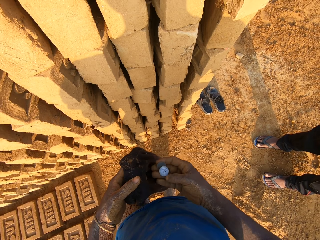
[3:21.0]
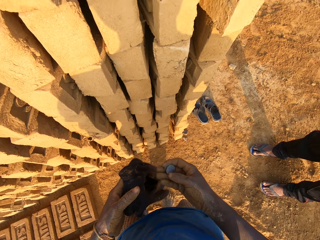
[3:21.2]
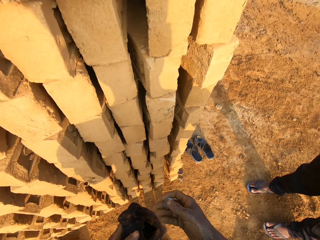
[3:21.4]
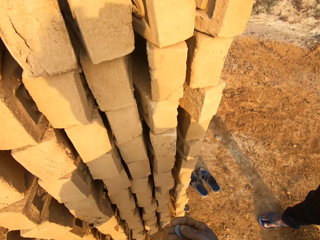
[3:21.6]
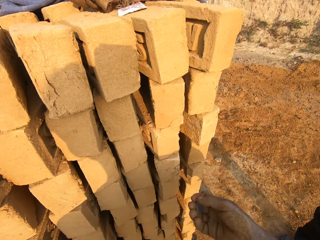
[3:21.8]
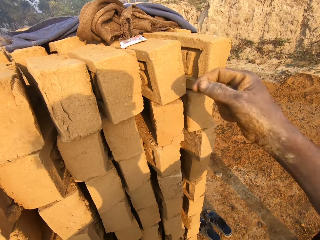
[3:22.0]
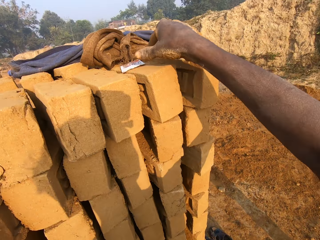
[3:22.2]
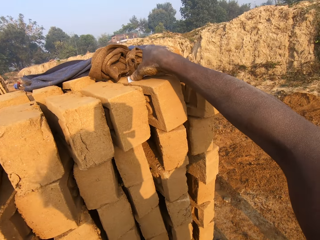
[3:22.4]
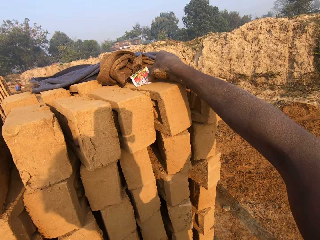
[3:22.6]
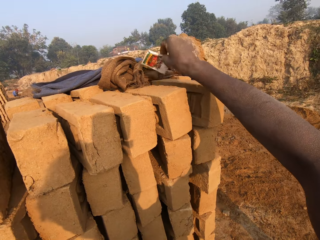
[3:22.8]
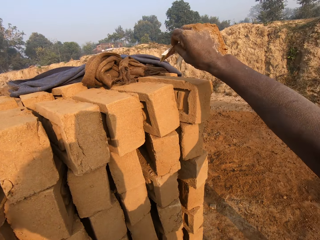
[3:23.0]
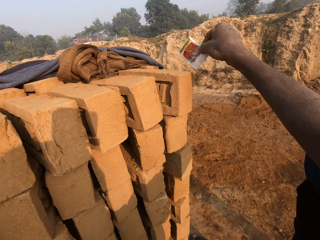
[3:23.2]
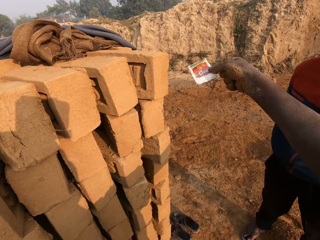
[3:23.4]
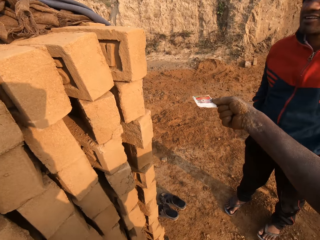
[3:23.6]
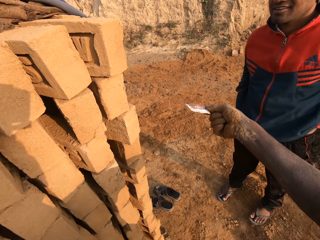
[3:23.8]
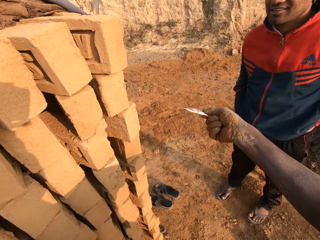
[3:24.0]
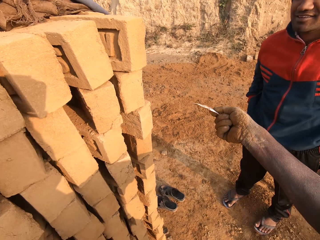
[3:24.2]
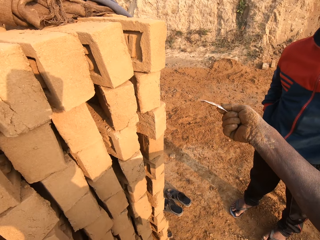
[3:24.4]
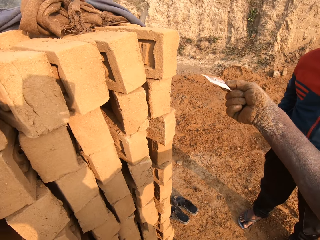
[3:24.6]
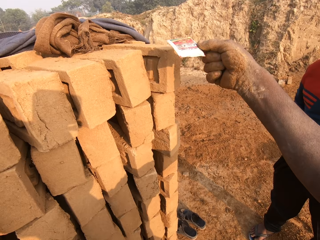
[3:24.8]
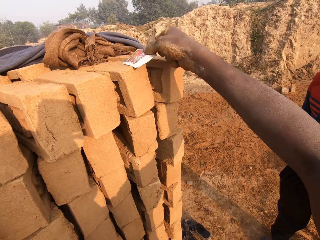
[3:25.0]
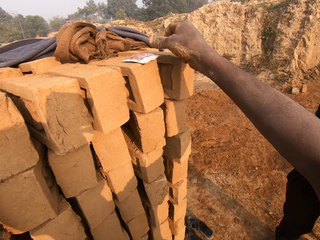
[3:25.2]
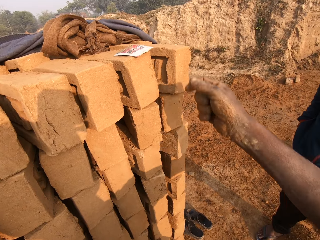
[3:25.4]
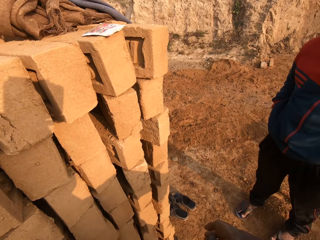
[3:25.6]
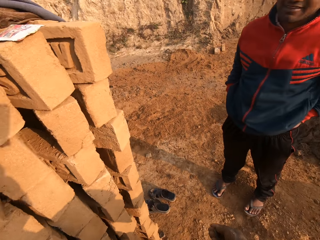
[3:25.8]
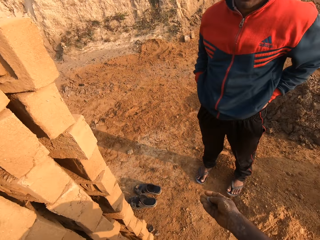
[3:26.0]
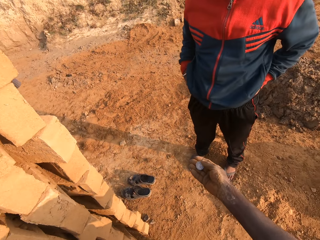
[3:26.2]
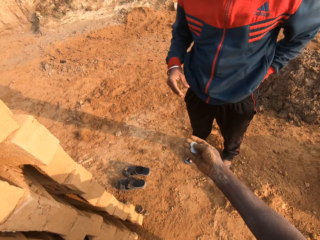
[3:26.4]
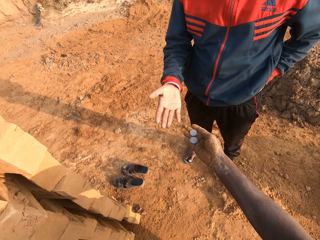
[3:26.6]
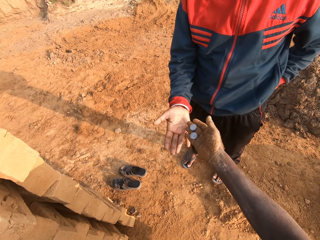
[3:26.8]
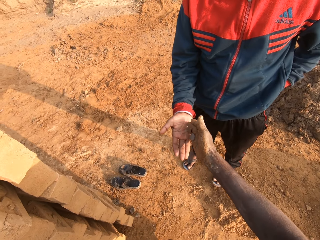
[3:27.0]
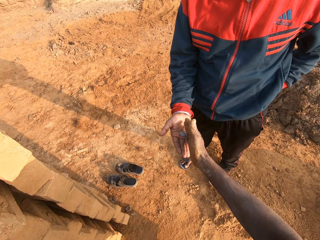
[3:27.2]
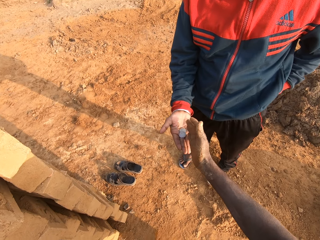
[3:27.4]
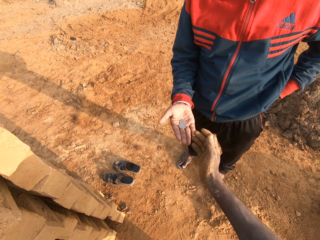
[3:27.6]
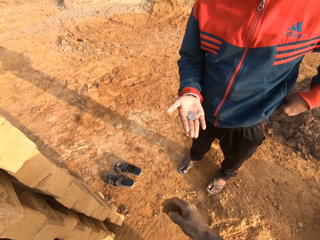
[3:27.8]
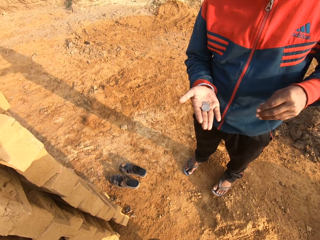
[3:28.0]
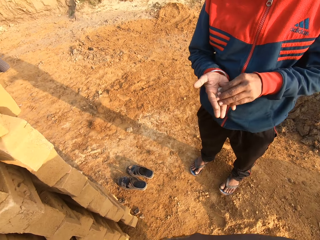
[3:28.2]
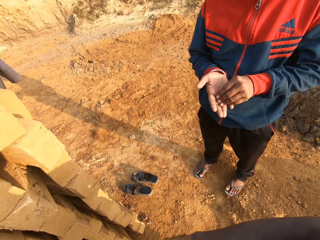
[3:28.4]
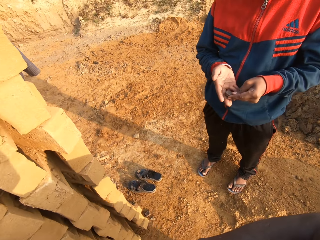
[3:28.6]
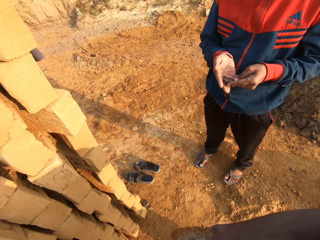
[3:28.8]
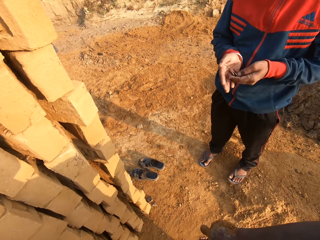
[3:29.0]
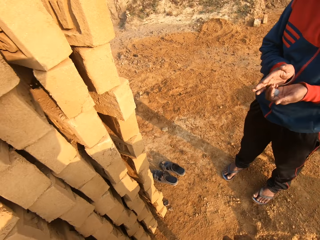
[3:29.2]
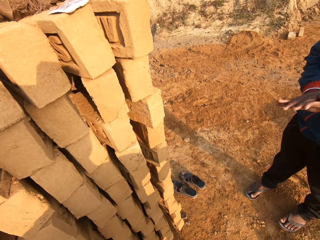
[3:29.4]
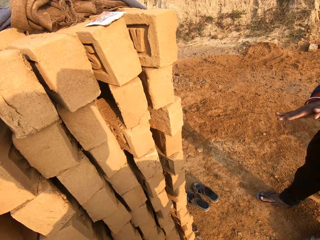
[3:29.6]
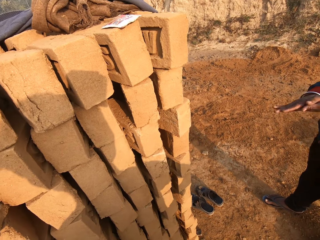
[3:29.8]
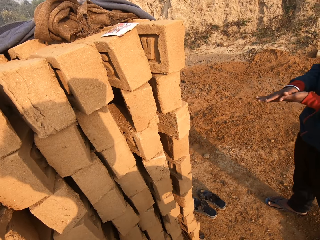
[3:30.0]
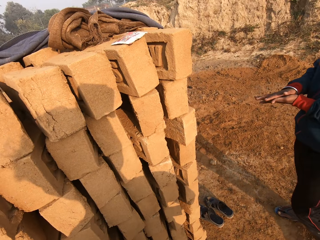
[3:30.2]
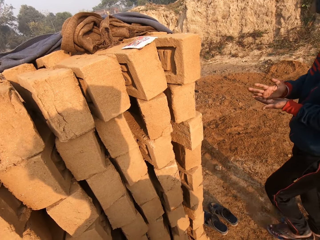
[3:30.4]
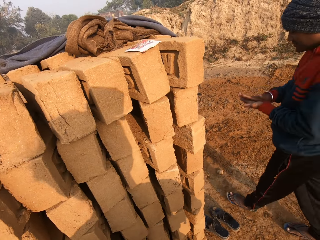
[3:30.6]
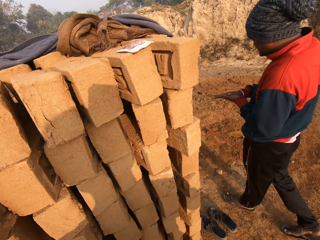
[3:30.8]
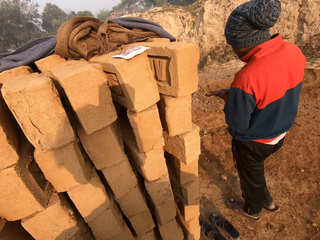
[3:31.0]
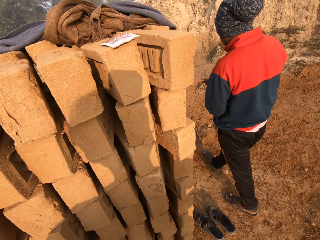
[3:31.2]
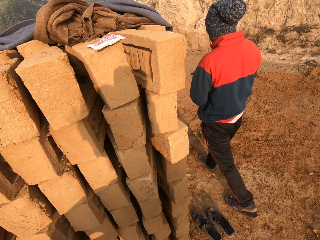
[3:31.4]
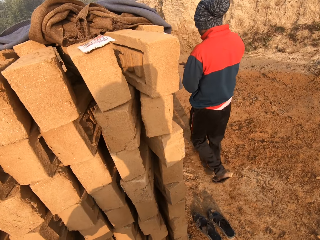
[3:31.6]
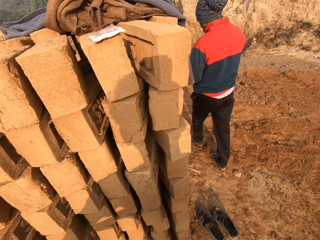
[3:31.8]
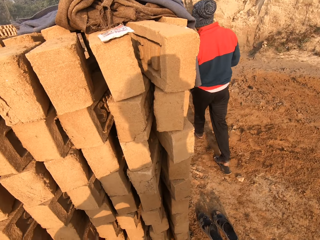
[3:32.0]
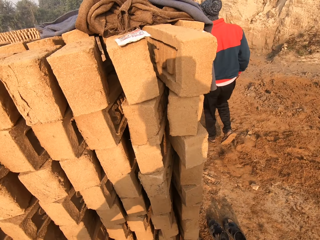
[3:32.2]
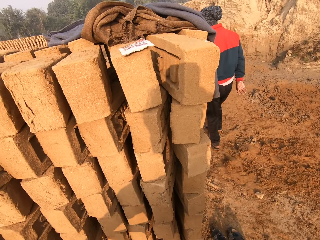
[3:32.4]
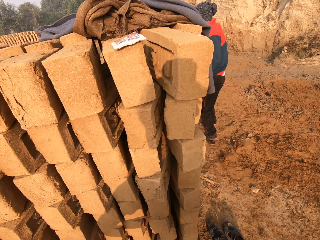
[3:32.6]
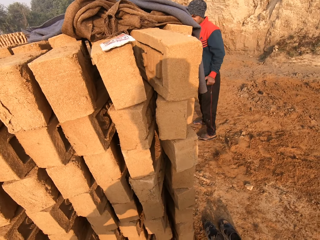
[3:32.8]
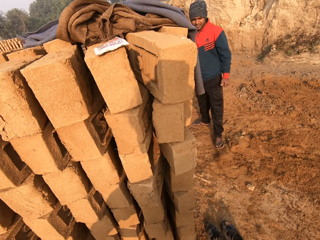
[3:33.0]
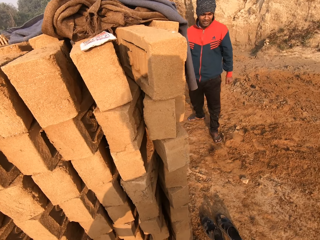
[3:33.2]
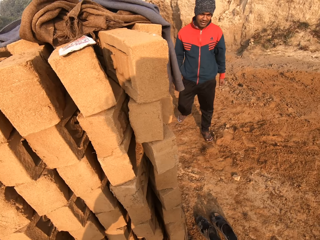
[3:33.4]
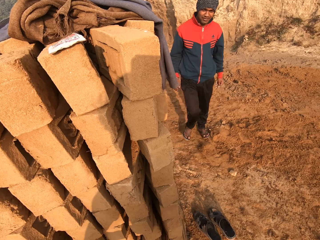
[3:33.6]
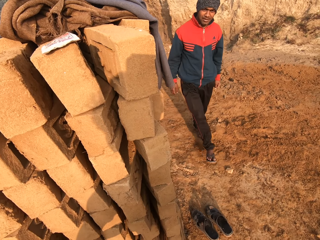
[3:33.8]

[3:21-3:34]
The camera wearer carries a piece of paper on the top of the stack of bricks with his right hand. He picks up the paper from the brick. He drops the piece of paper on the top of the stack of bricks. He gives the coins to a man. The man looks at the coins and walks across the field.

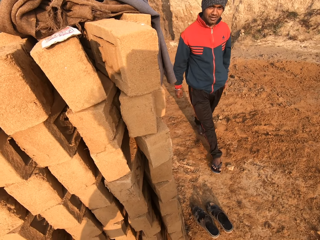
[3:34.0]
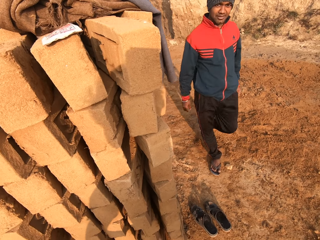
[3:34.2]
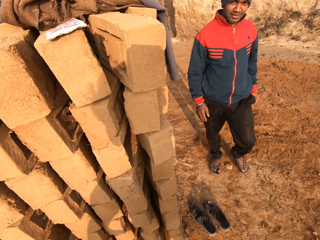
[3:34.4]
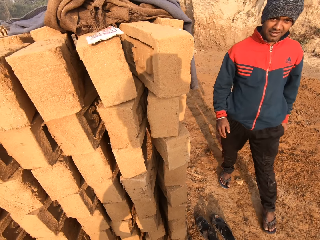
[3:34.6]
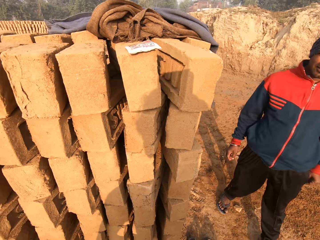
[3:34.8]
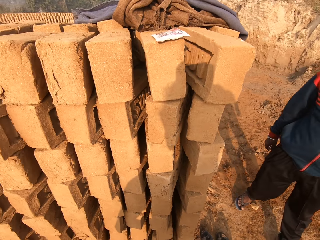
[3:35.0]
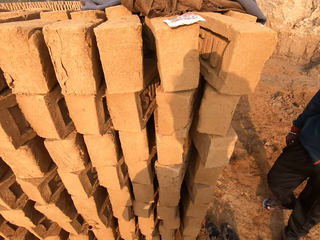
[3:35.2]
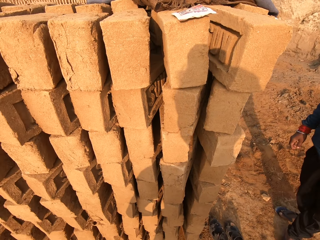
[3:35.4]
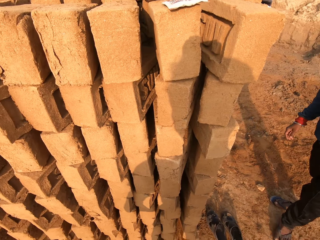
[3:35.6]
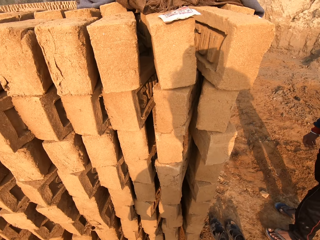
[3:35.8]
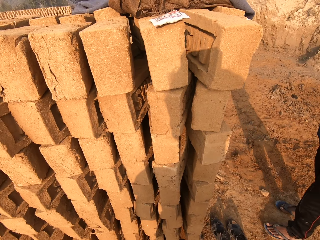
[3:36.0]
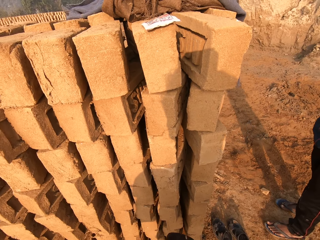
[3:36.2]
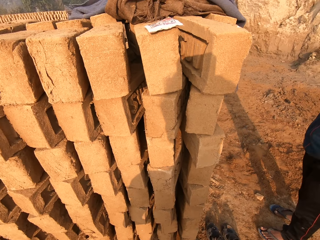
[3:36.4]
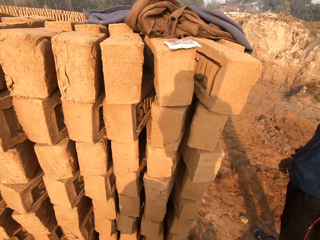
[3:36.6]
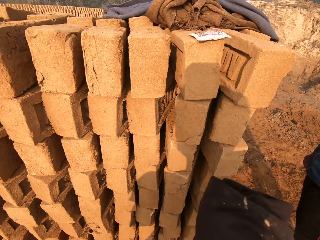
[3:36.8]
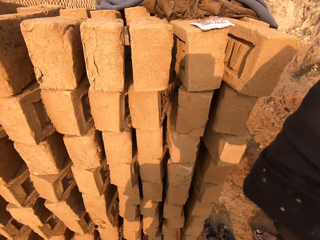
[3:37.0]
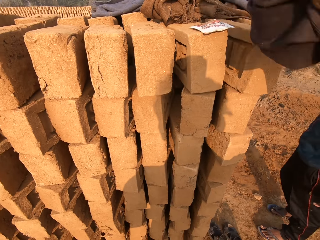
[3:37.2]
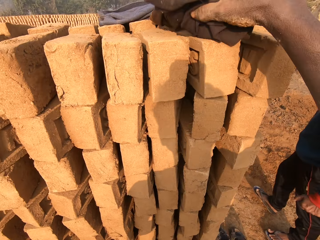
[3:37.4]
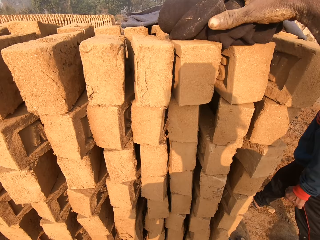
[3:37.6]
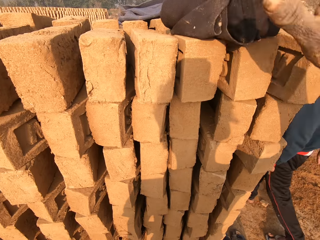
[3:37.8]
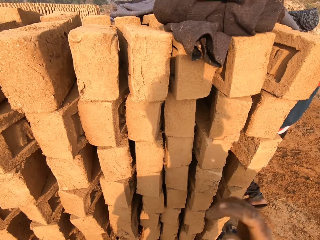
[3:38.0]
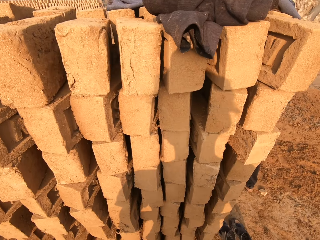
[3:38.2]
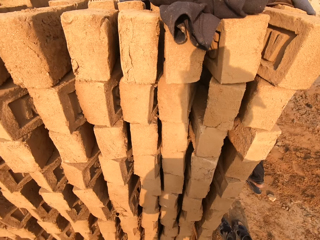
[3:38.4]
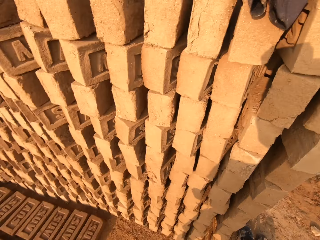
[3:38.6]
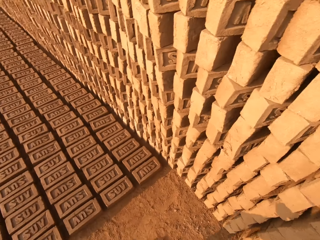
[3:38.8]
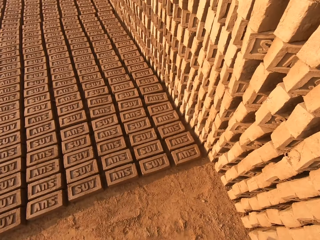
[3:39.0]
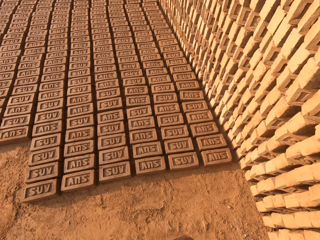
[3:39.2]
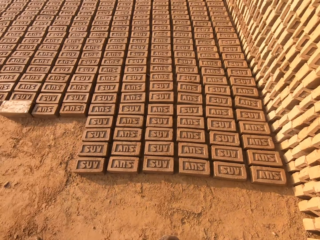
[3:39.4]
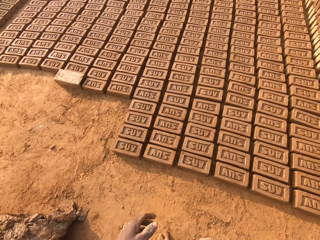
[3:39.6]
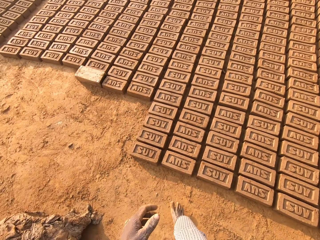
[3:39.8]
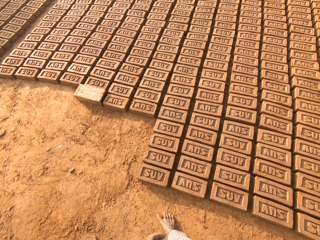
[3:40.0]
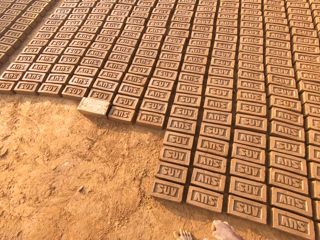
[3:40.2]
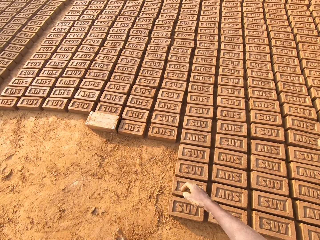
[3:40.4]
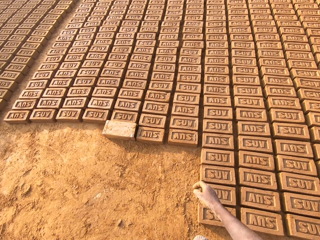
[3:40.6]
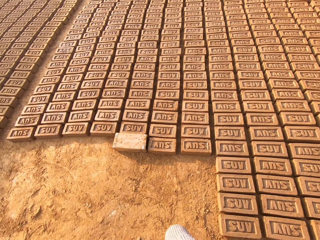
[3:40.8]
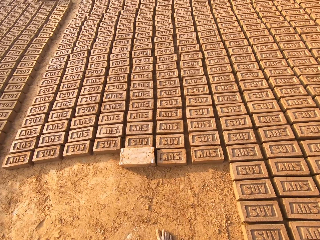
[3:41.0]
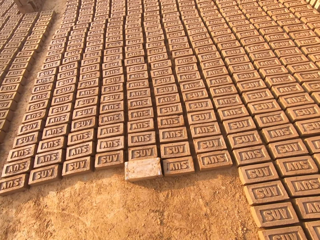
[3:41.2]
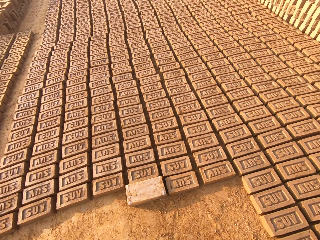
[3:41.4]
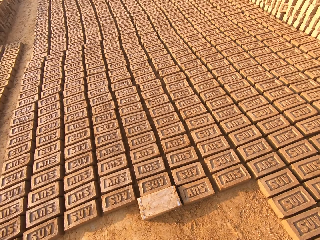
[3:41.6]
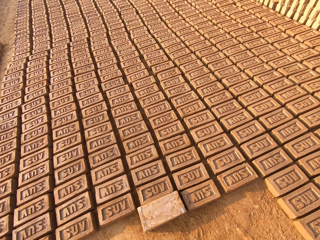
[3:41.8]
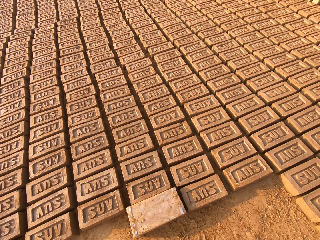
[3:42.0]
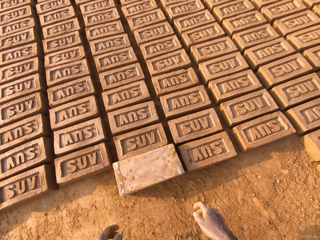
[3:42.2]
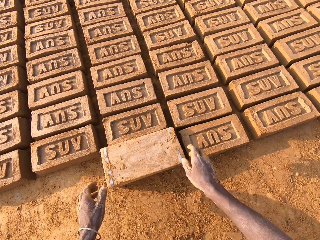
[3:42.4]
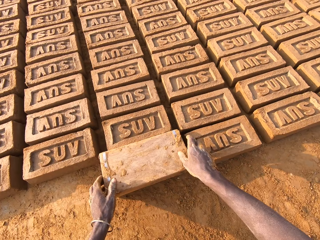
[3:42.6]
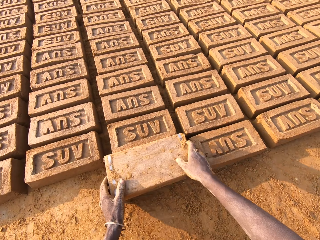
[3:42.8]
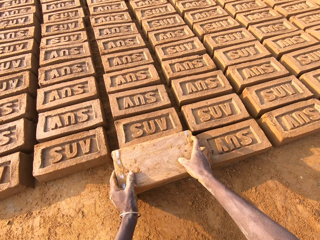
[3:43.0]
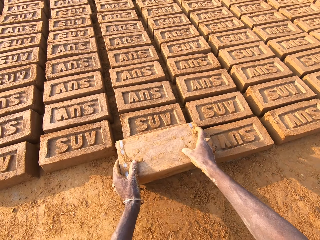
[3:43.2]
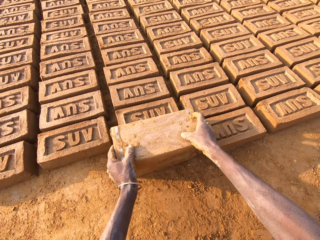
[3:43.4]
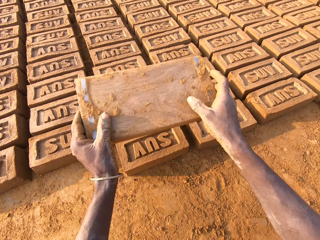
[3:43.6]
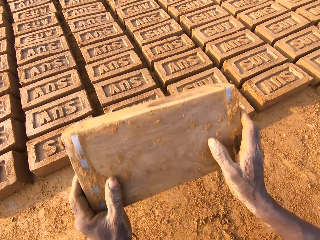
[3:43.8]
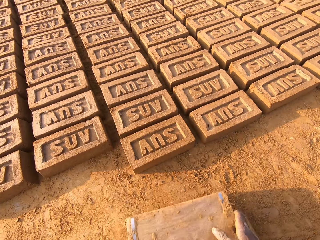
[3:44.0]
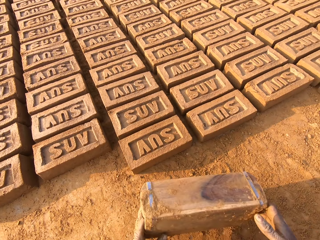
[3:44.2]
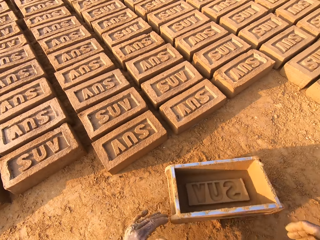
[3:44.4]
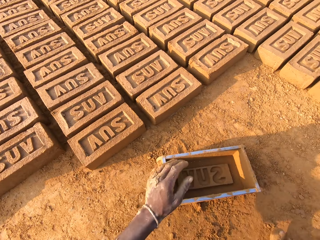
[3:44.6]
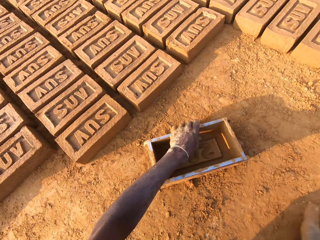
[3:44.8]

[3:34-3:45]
A man talks to the camera wearer. The camera wearer puts the trouser on the bricks. The man walks across the field. The camera wearer walks across the field. They remove the wooden brick mold from a brick with both hands.
